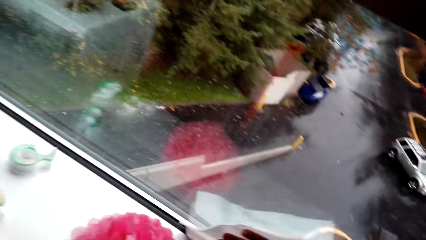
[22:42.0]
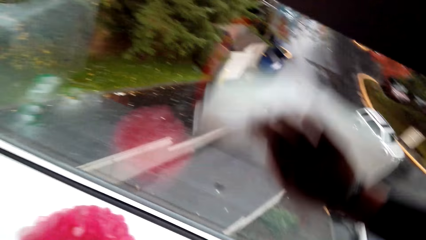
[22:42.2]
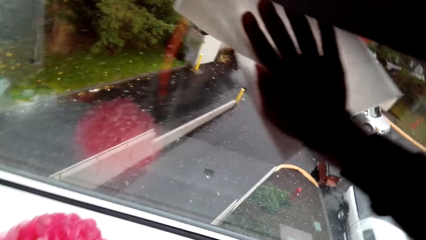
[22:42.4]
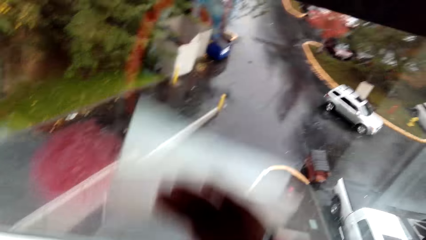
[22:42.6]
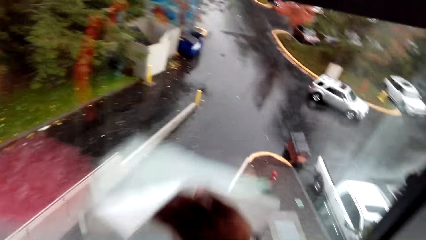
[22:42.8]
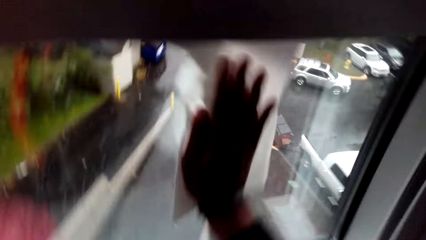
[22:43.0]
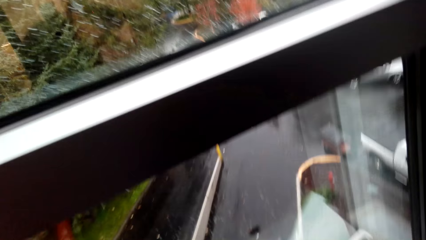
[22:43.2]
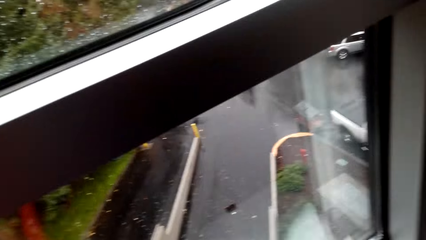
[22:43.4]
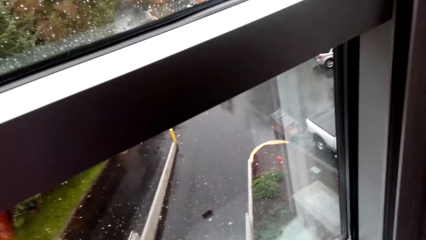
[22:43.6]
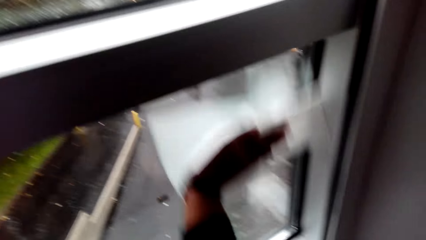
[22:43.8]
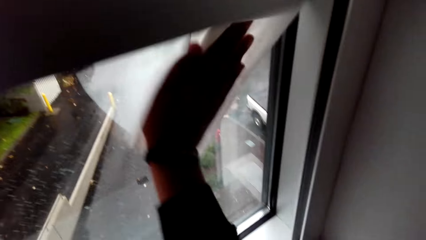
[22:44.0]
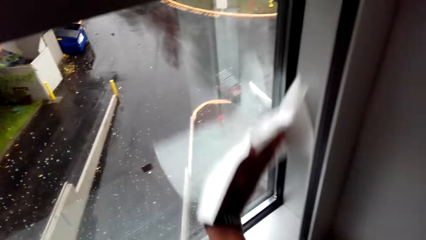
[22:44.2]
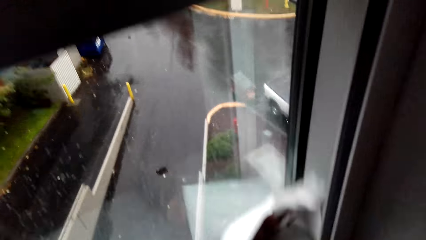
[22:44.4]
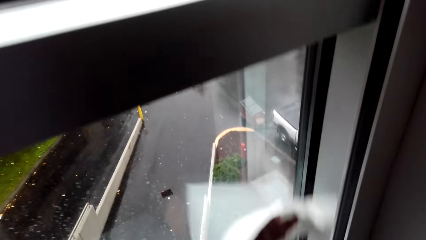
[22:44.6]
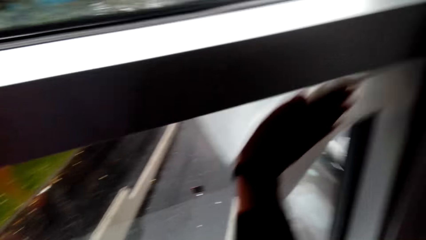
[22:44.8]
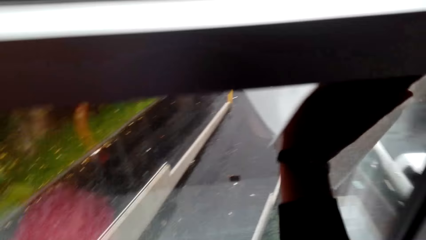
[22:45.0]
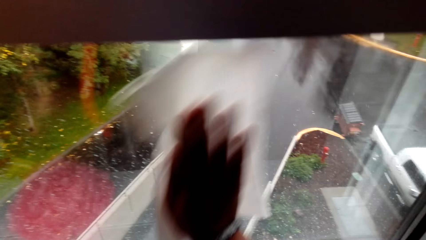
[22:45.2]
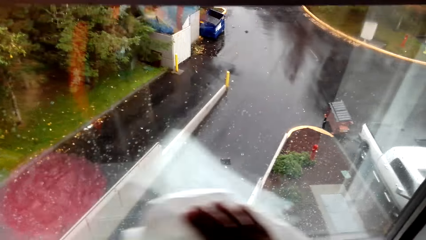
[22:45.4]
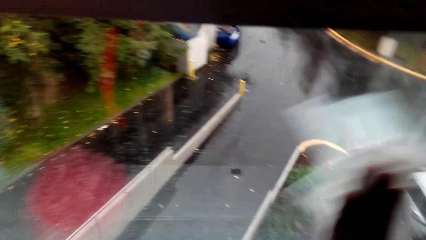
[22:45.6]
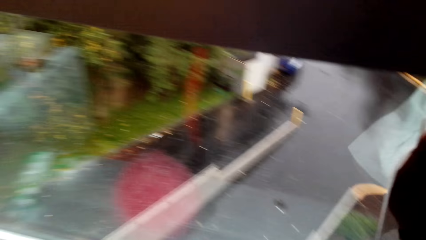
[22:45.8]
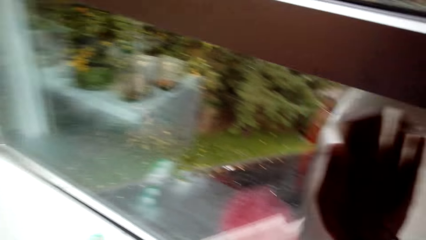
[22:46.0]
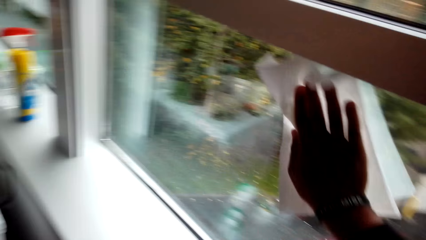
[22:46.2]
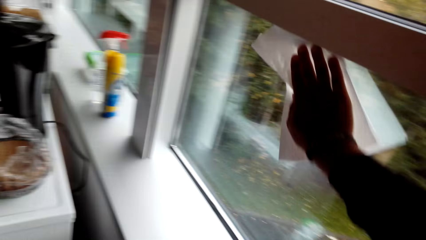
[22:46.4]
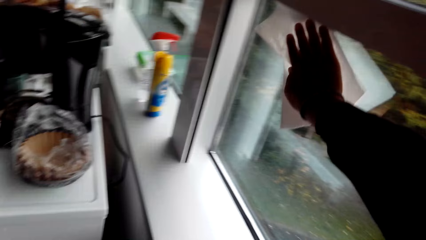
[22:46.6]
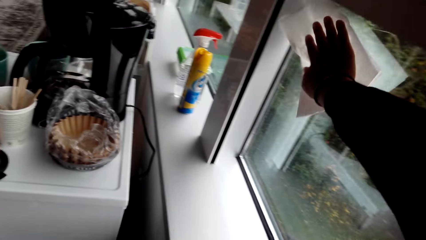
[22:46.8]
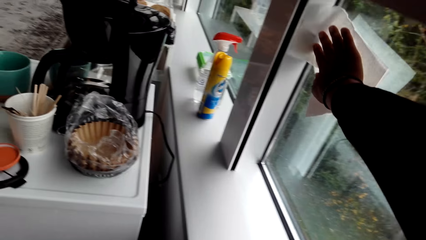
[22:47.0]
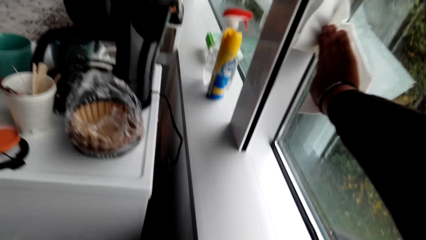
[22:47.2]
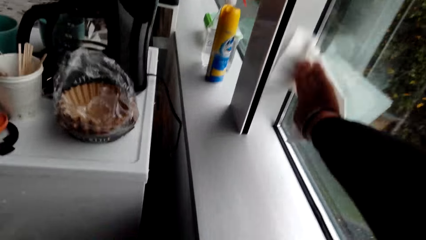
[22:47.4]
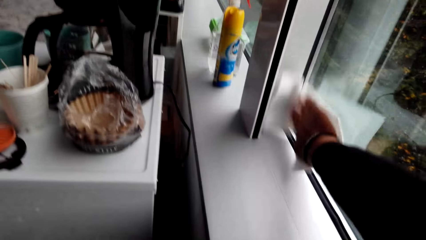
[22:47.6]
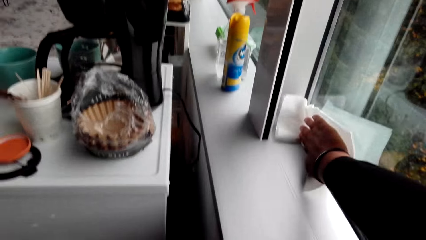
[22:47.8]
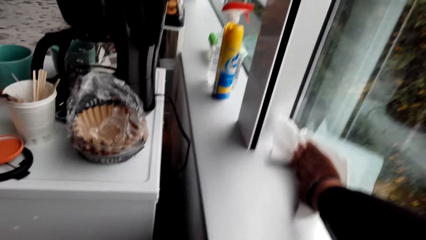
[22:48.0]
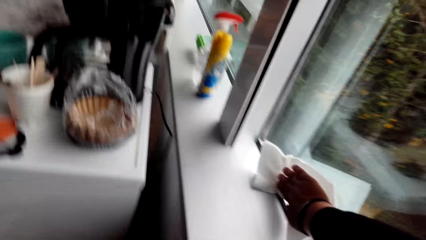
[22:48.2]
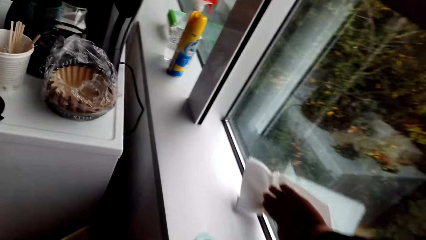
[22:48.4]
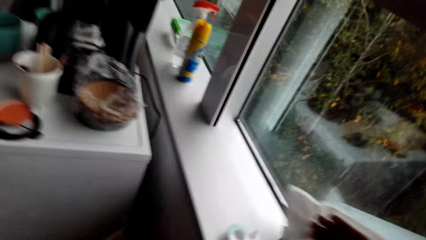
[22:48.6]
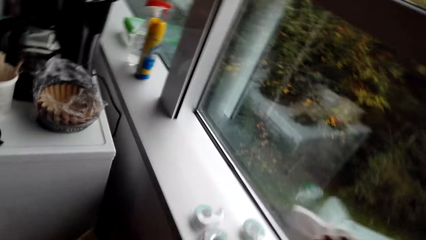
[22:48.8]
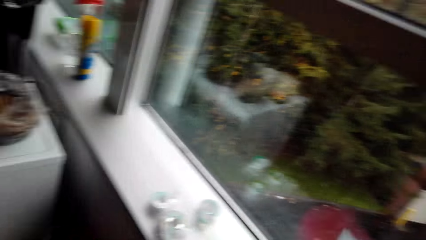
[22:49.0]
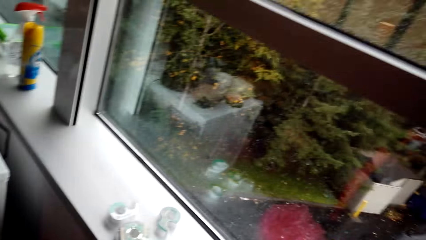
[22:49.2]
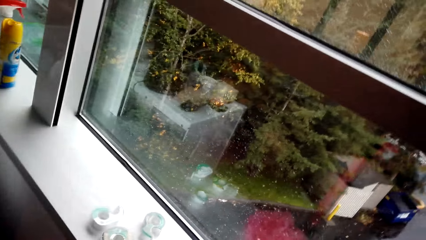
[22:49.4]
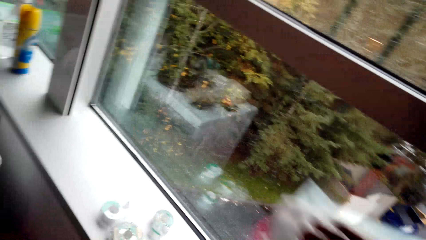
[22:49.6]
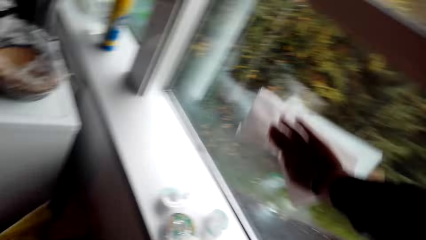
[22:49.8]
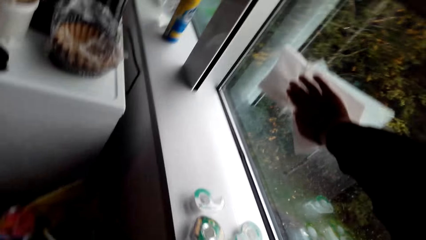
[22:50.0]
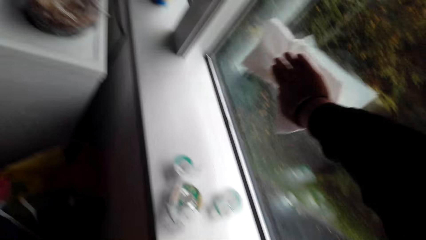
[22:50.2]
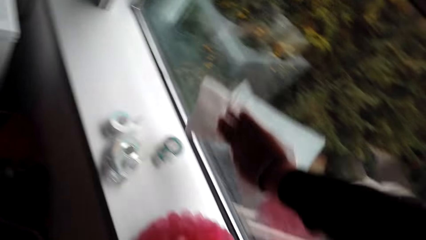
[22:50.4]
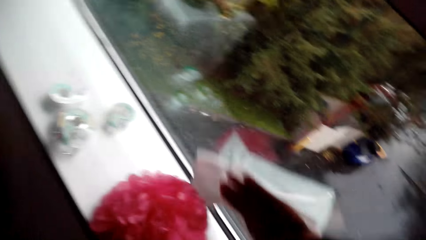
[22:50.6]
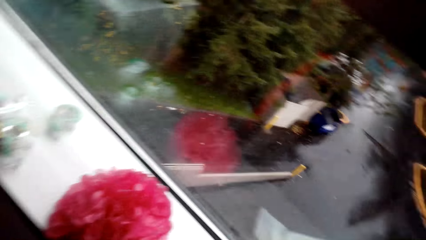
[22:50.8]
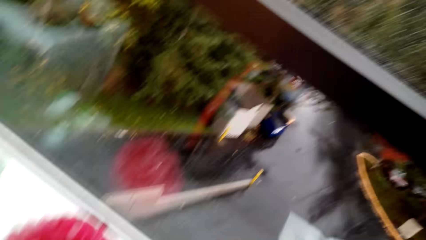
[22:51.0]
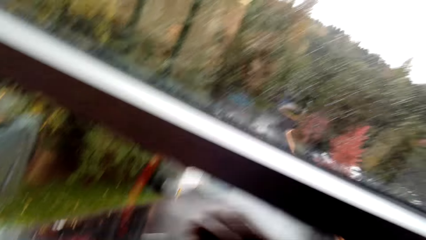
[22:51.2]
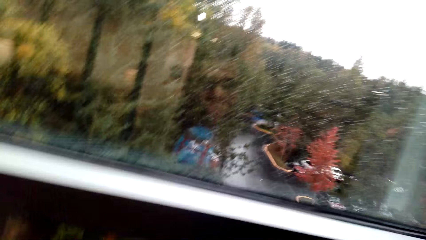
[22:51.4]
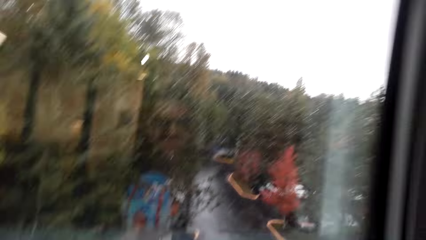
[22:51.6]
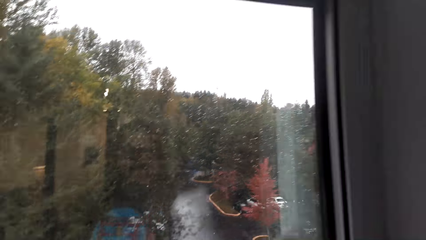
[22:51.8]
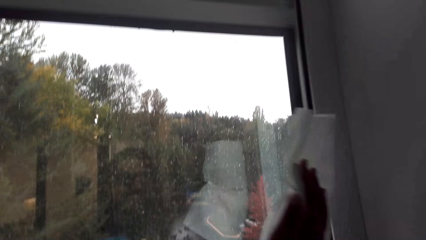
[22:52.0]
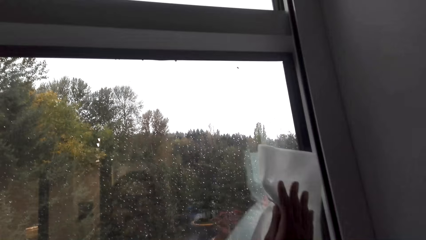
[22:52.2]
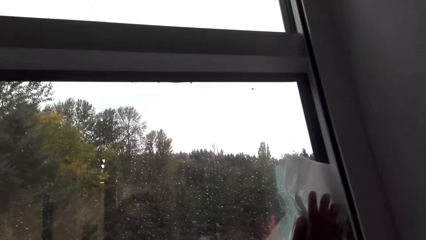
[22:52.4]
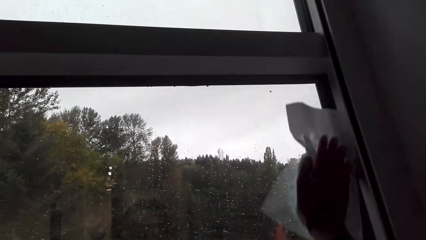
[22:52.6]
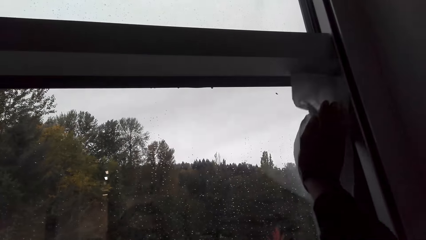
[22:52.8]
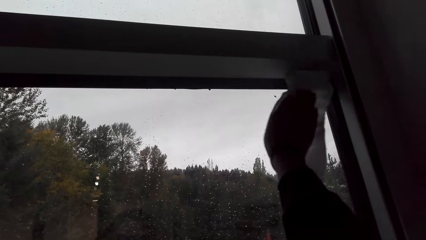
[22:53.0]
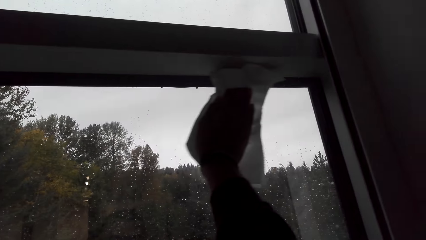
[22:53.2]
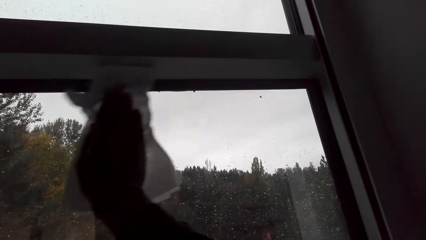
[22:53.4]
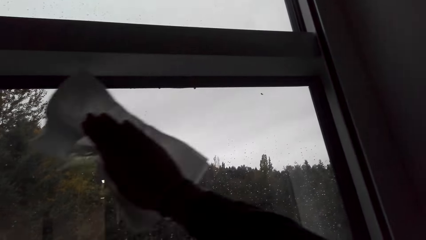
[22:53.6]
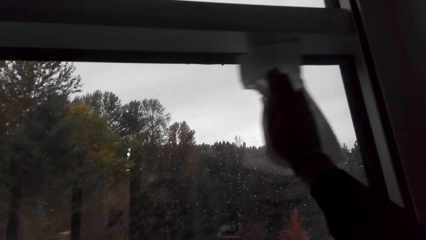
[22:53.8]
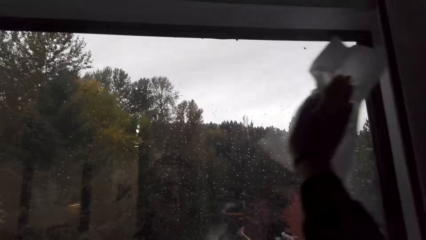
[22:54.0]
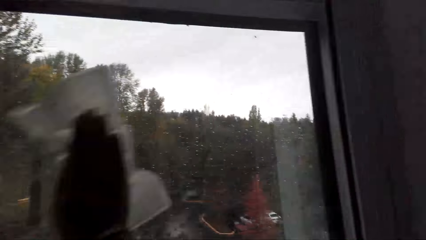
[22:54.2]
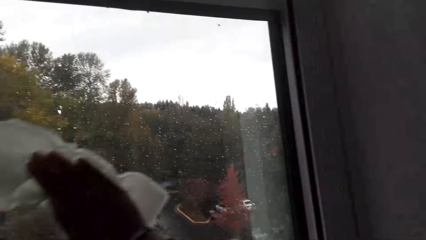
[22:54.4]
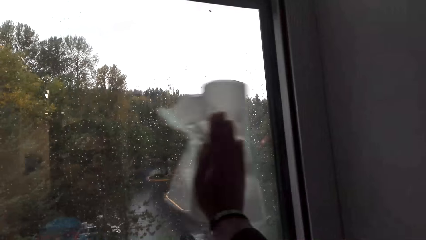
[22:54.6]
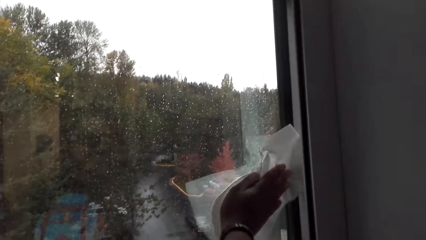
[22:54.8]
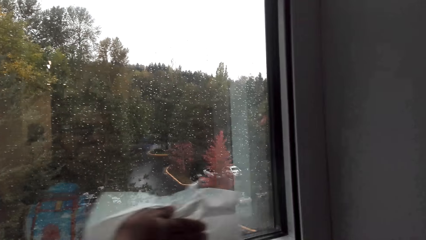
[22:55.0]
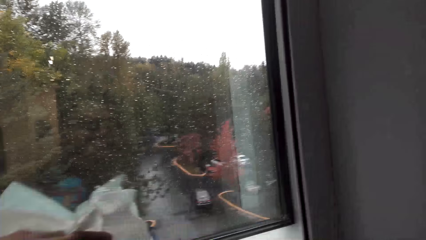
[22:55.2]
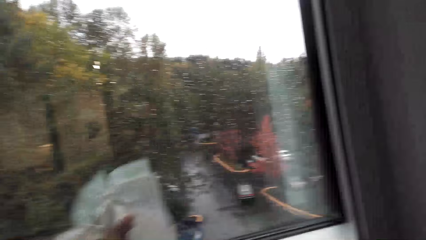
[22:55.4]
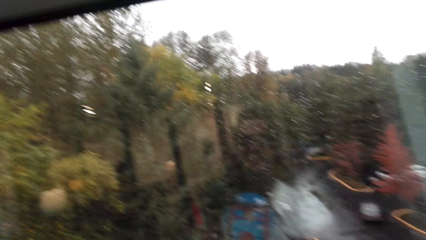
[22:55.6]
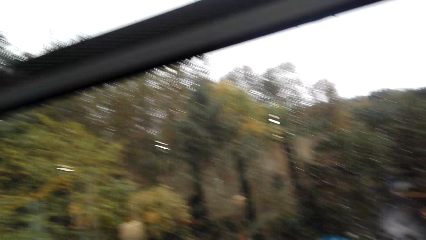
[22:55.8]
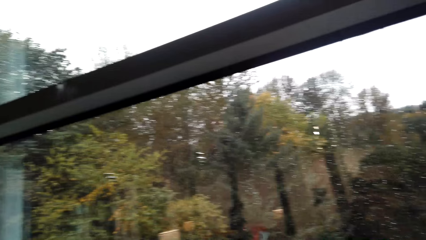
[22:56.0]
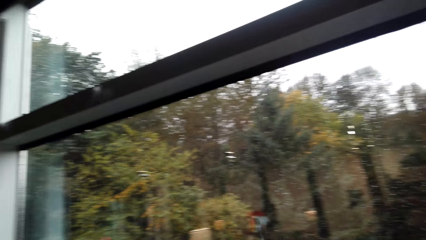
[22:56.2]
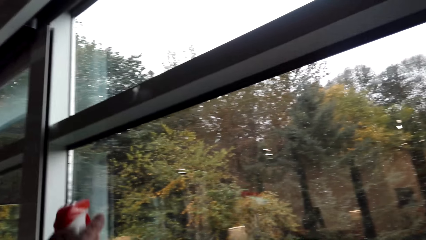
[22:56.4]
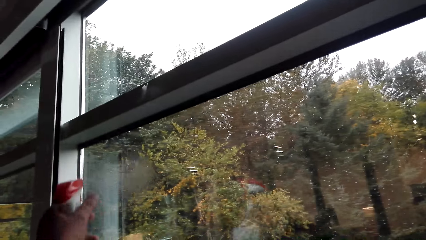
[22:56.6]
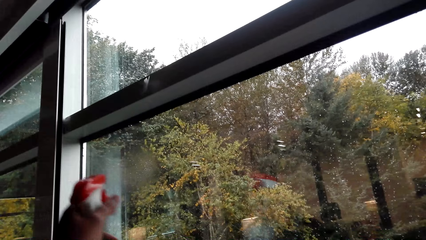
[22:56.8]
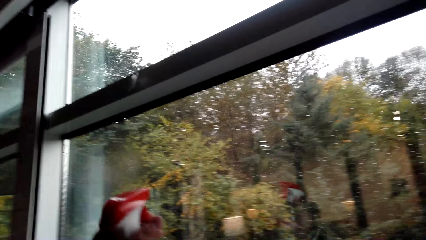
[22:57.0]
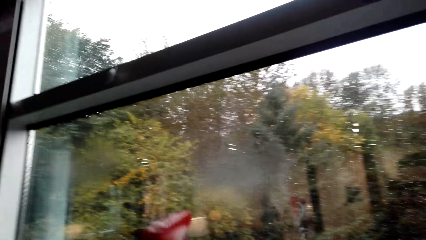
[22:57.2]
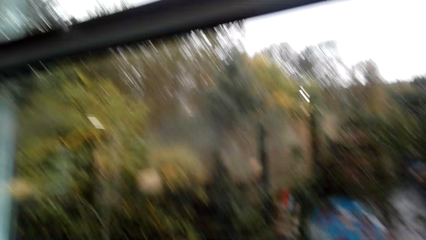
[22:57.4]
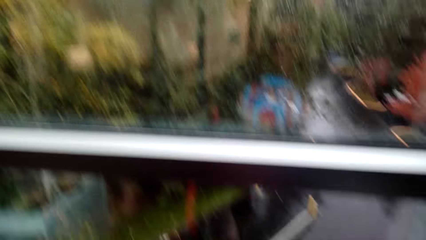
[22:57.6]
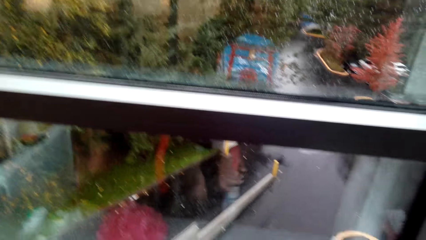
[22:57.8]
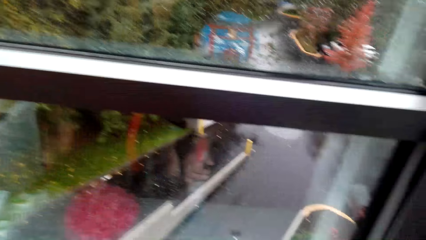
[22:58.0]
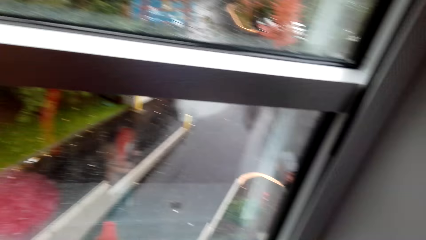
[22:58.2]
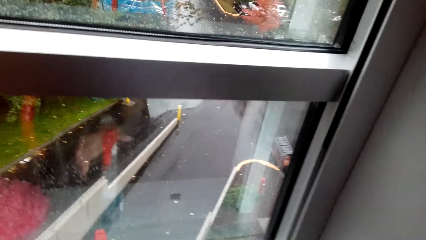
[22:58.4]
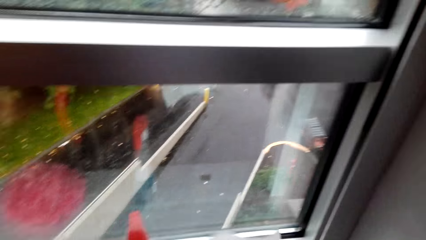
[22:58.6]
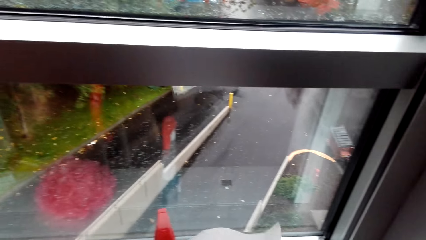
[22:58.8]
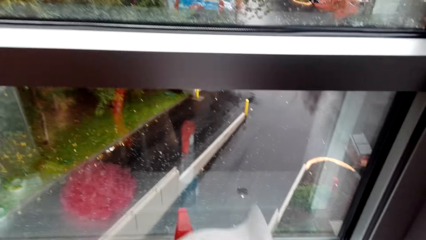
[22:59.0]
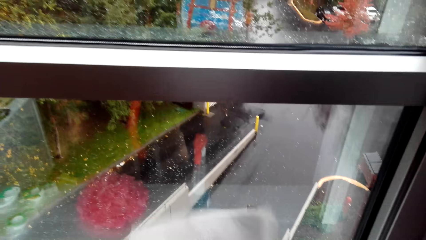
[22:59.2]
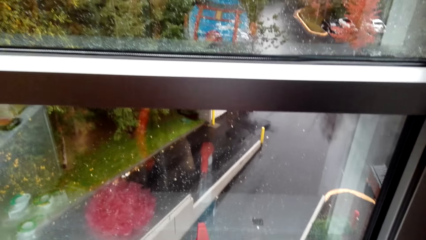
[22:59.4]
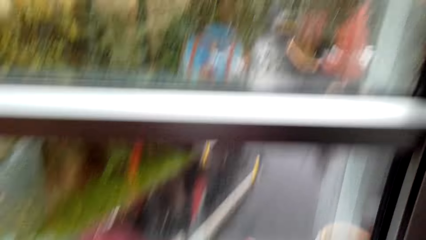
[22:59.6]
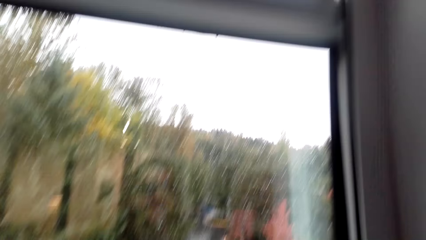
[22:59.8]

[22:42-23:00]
The camera wearer sprays something on the window. They put down the spraying bottle.
